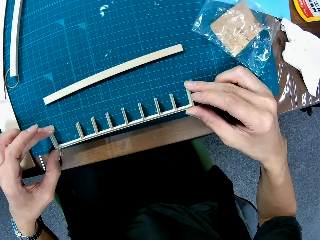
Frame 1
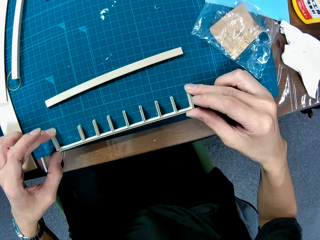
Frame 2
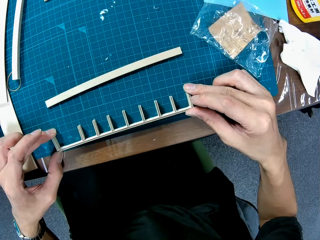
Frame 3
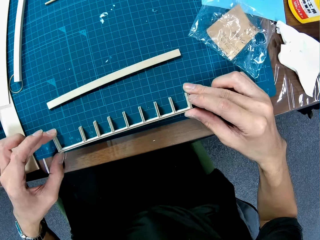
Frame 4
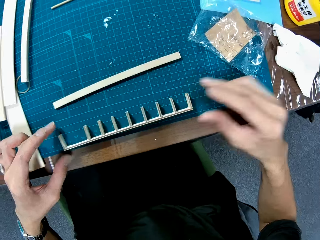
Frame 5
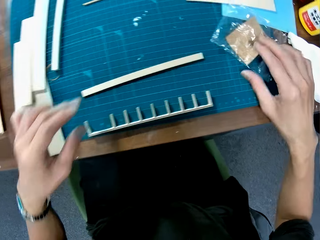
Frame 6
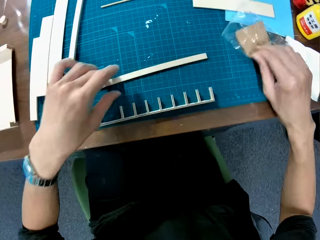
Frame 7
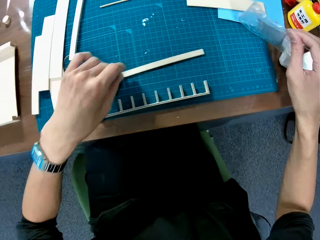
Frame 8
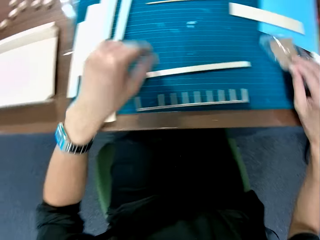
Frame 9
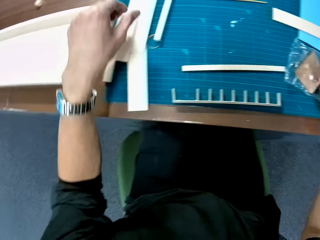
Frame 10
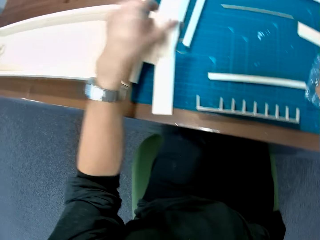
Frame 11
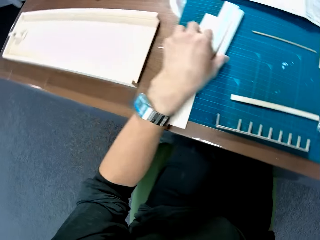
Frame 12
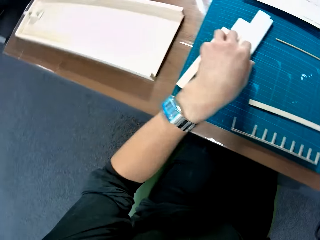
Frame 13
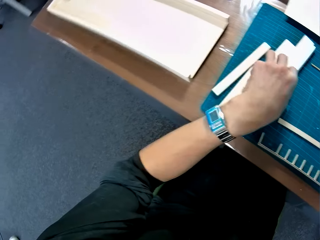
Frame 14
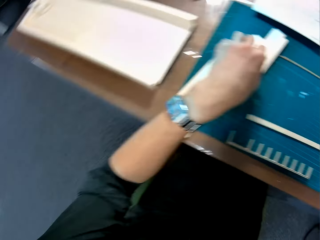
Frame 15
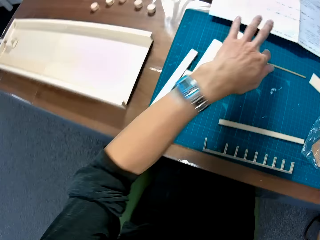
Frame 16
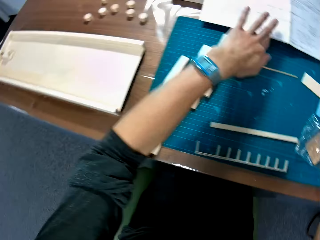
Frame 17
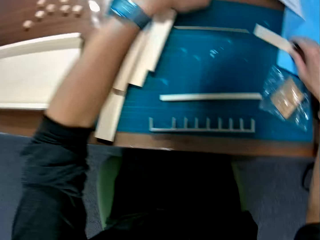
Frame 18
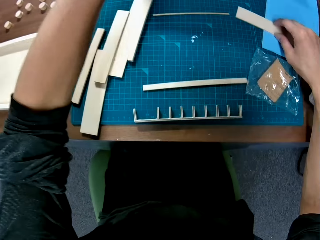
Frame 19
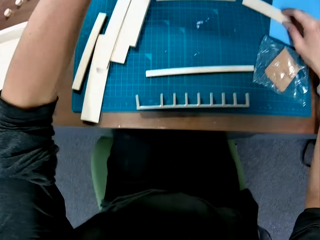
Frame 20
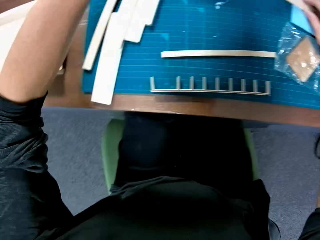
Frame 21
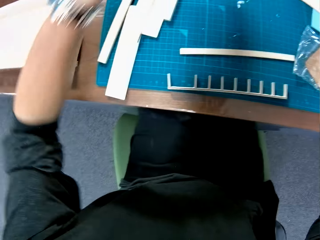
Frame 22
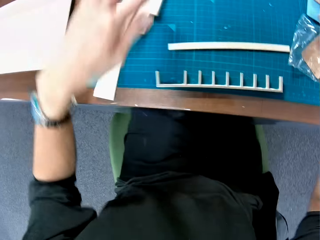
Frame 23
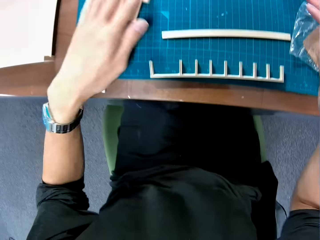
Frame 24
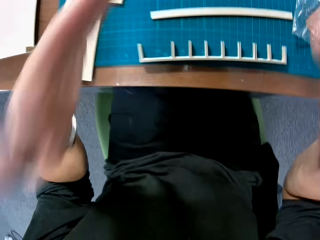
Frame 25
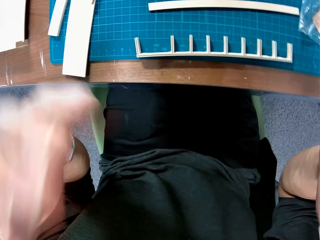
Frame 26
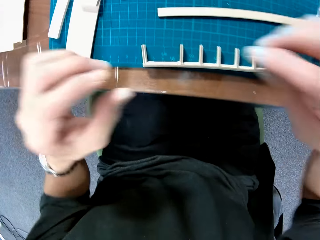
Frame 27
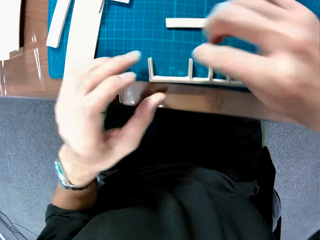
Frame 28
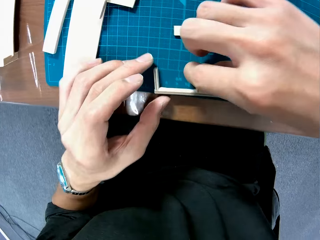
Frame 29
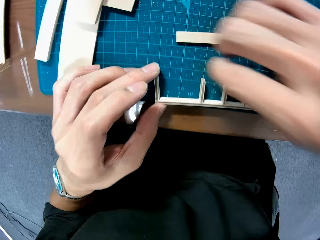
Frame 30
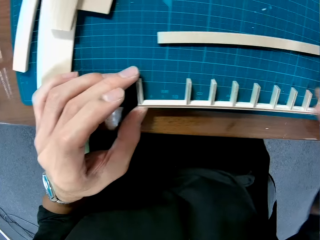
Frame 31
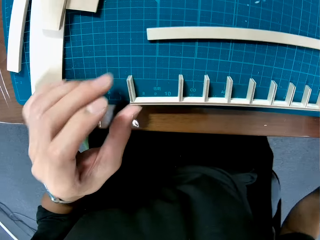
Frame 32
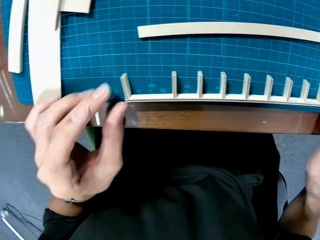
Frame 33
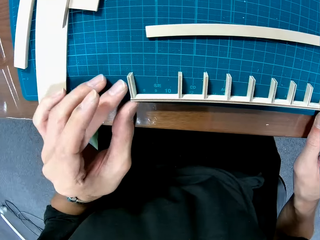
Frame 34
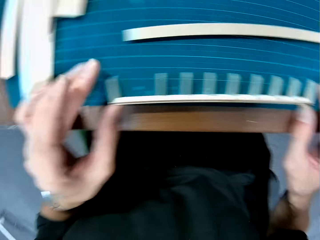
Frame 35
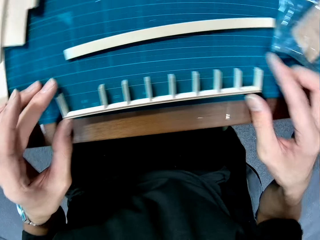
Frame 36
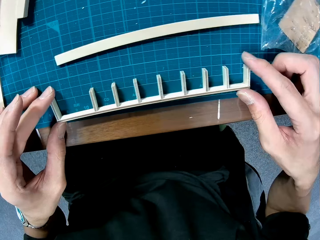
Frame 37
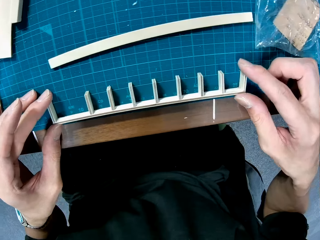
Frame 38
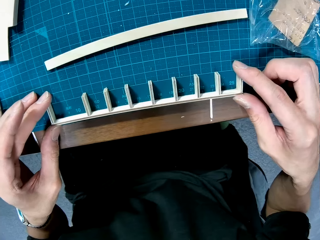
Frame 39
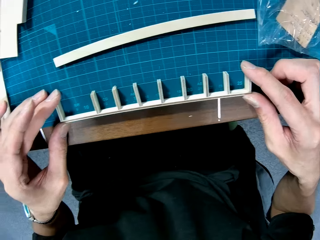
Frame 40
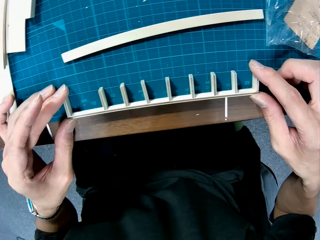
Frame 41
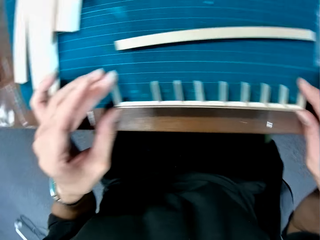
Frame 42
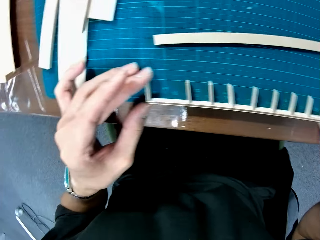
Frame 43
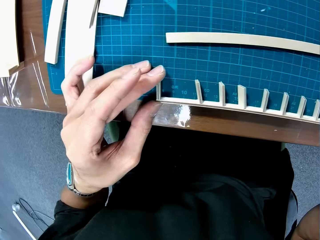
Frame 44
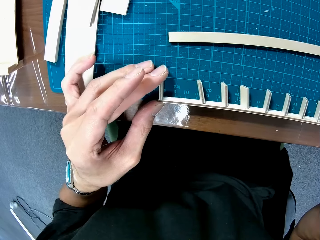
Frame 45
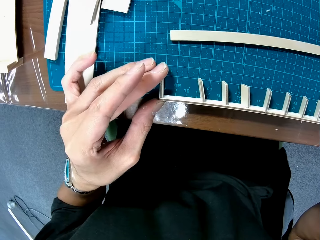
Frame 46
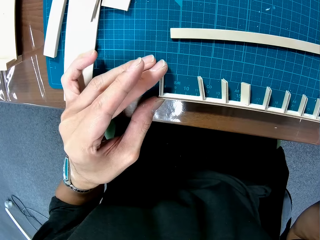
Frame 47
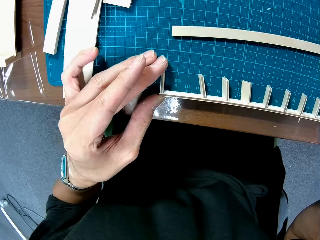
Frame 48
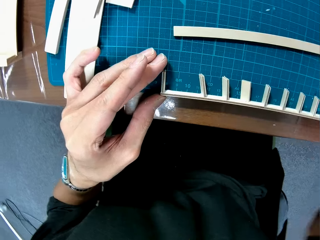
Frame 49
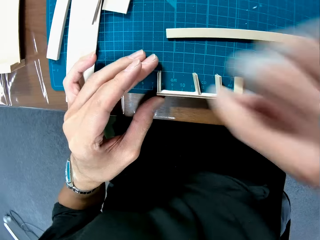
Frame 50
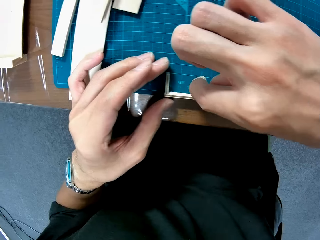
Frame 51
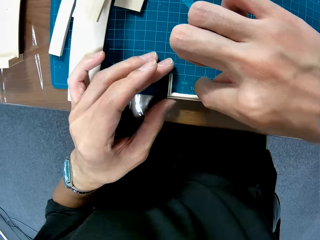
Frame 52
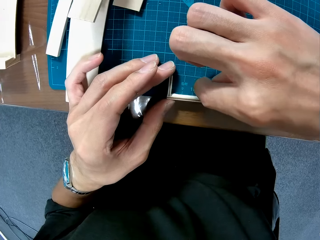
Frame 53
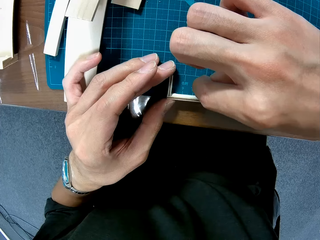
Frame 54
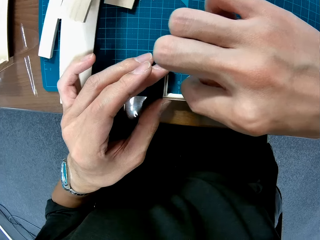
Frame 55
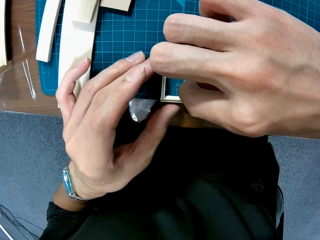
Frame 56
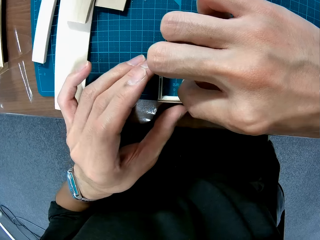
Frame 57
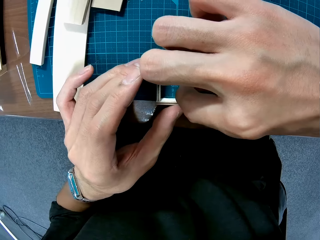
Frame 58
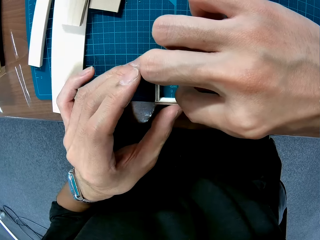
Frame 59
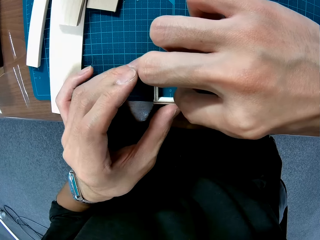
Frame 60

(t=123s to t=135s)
The camera wearer moves the pieces of wood on a table with his hand. He moves a nylon on the table with his hand. He picks up the paper. He moves the manual on the table. He assembles the pieces of wood on the table.

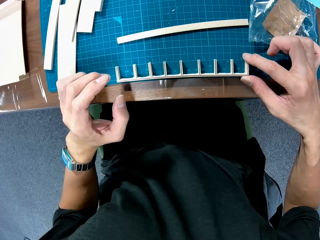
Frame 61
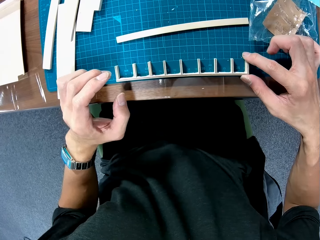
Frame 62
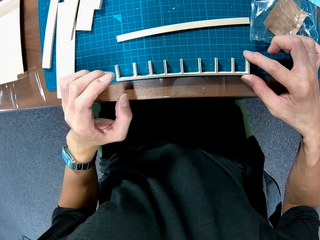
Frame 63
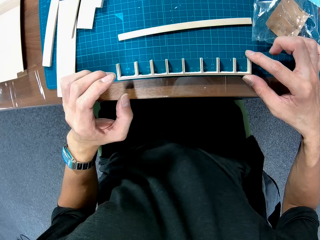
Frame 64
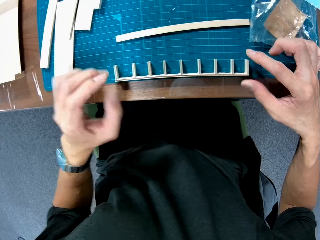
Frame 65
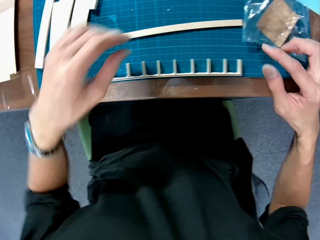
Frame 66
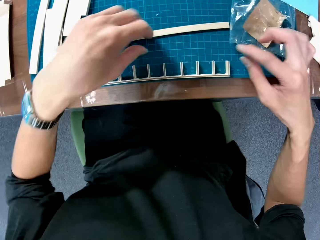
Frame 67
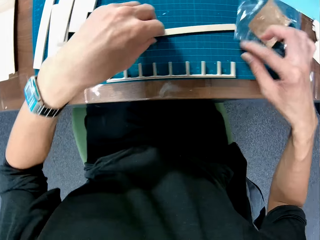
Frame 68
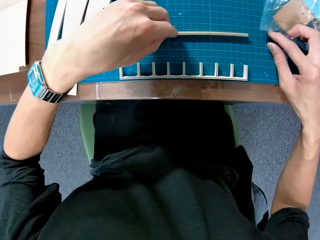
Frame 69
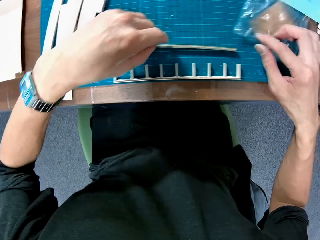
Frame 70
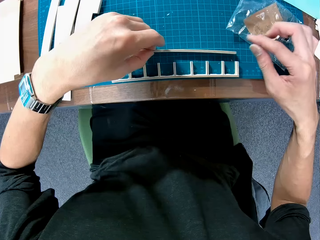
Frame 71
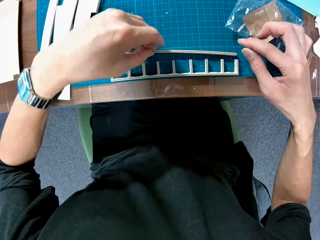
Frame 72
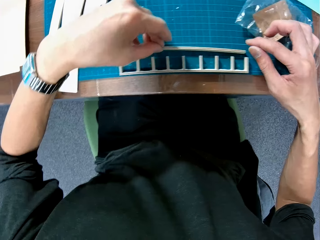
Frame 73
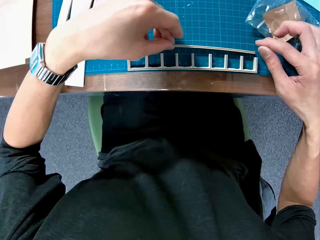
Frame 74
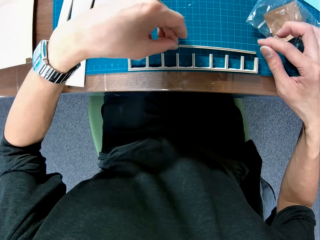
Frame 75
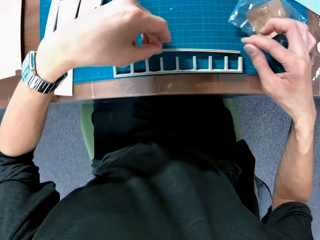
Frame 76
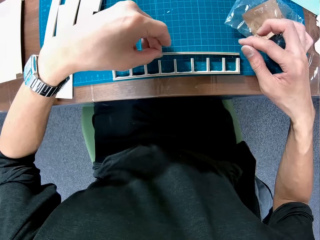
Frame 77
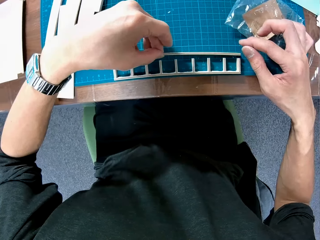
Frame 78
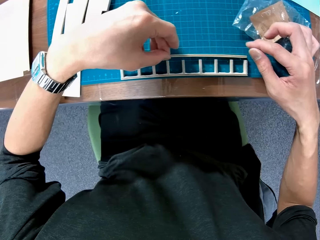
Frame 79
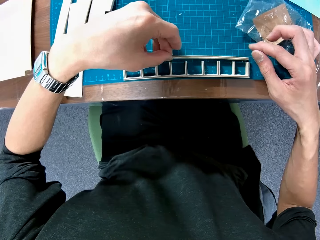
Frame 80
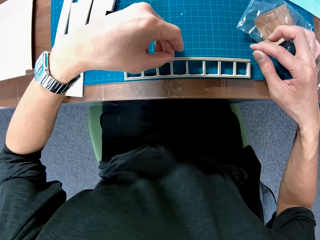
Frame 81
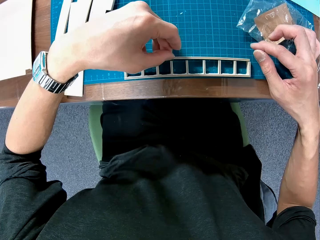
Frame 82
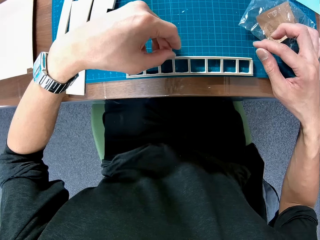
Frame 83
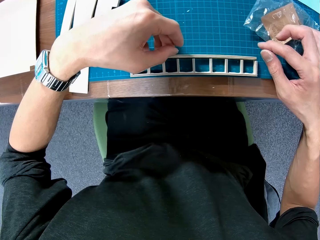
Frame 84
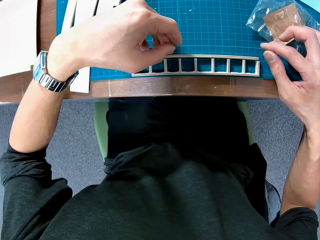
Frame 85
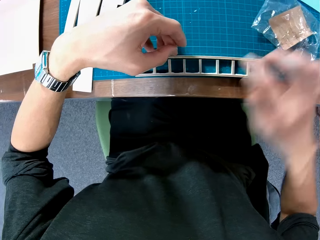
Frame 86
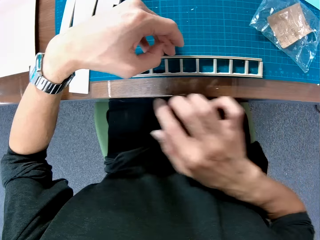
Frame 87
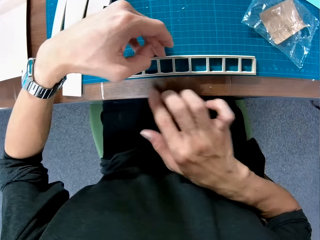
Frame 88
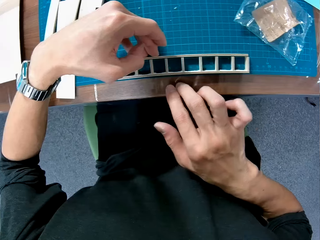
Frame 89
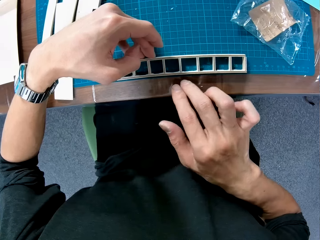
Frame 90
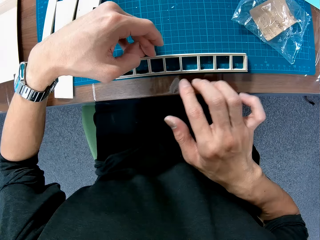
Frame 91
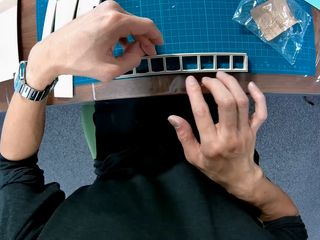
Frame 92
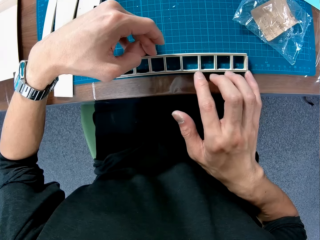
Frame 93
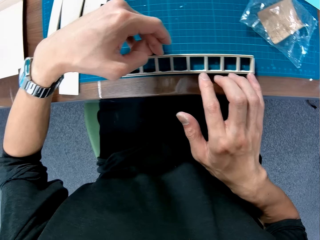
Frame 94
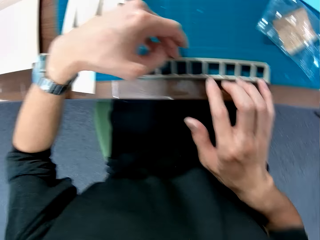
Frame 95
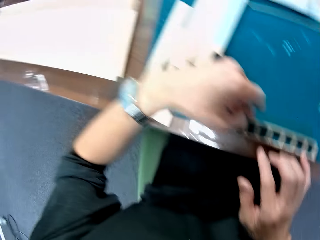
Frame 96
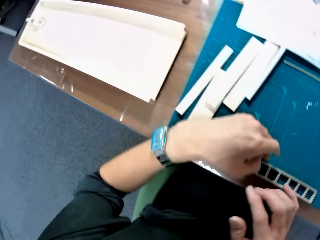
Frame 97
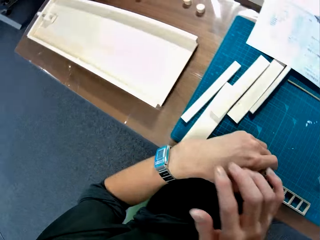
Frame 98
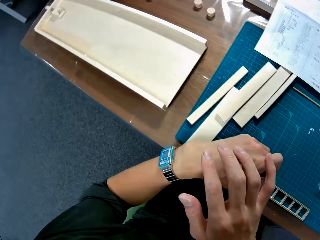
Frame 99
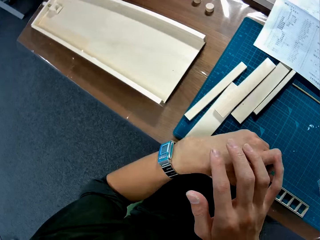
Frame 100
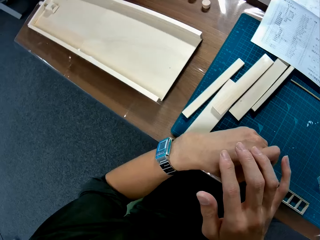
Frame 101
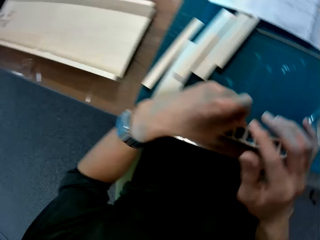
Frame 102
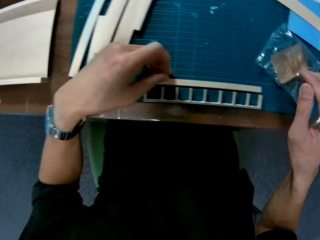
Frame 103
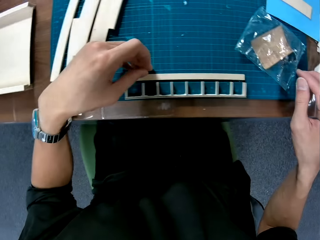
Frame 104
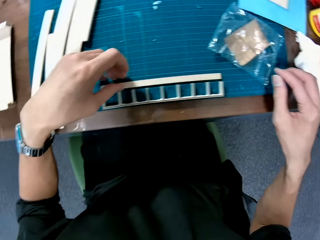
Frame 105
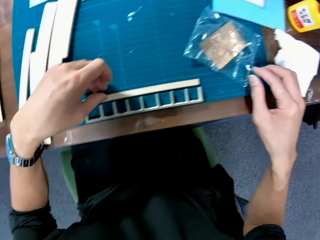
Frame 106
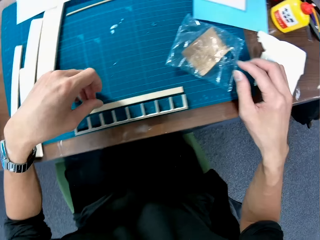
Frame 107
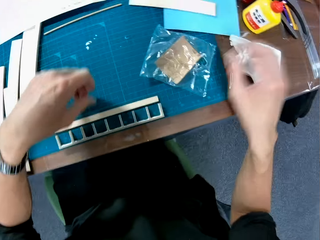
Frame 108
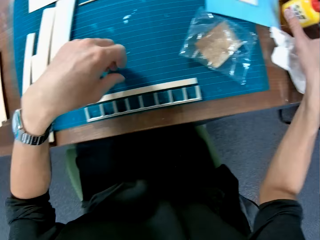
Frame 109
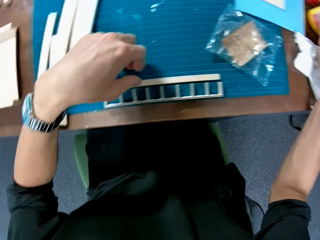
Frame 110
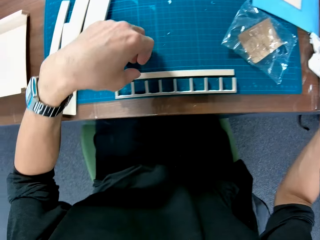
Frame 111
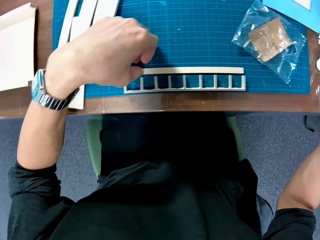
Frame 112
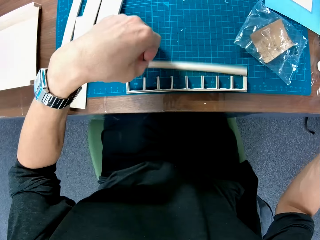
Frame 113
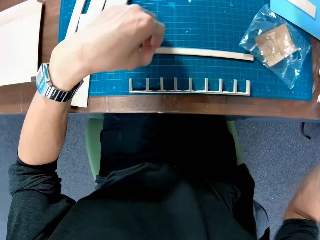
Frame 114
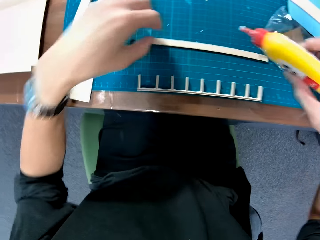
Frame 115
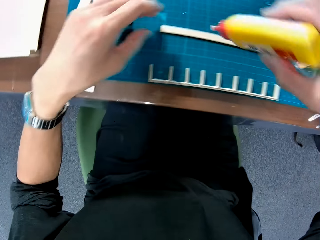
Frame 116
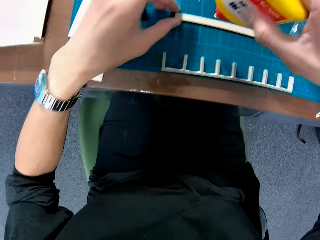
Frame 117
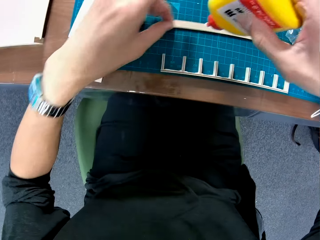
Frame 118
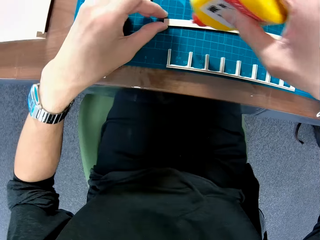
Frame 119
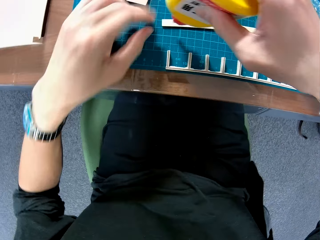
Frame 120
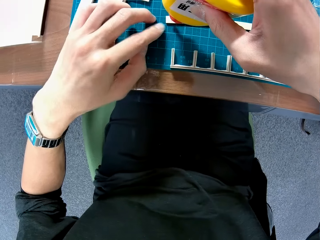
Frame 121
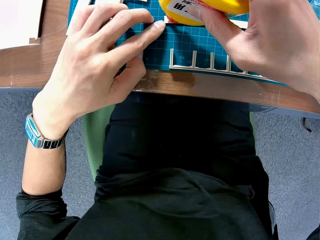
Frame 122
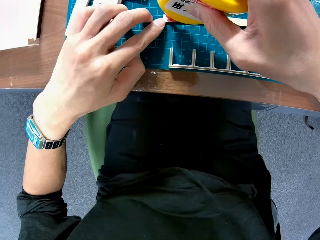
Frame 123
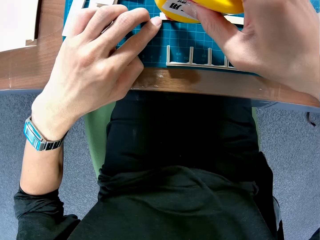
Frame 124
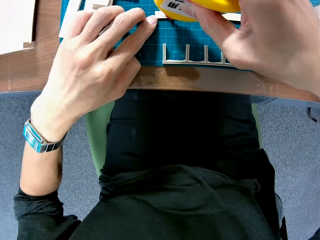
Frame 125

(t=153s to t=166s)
The camera wearer assembles the pieces of wood on the table and moves the nylon on the table with his hand. He counts the holes in the woodcraft. He looks at his watch. He touches his left hand. He moves the piece of wood on the table with his hand. He picks up the bottle of glue on the table. He applies the glue on a piece of wood.
